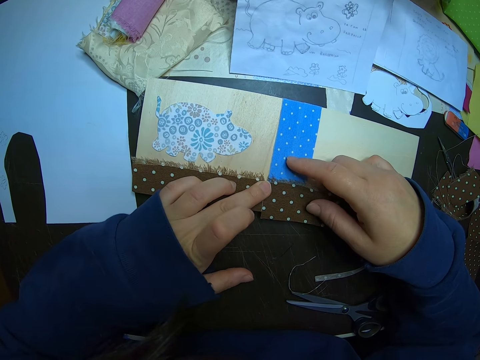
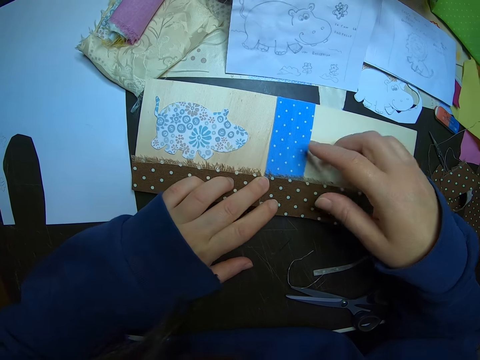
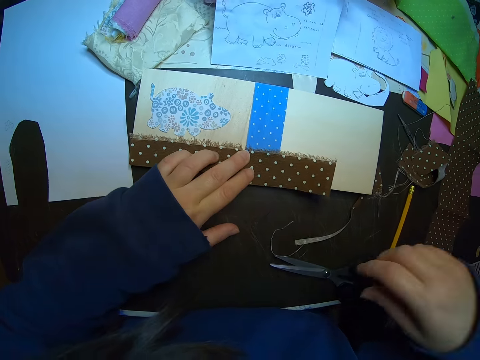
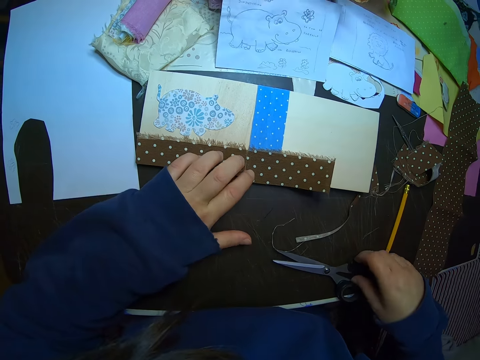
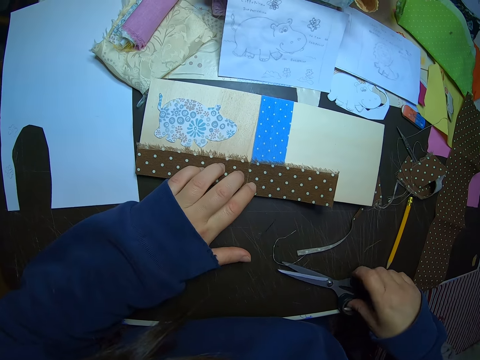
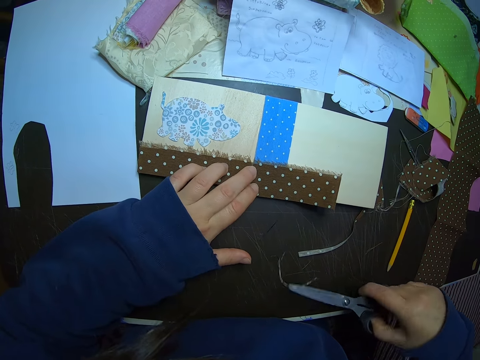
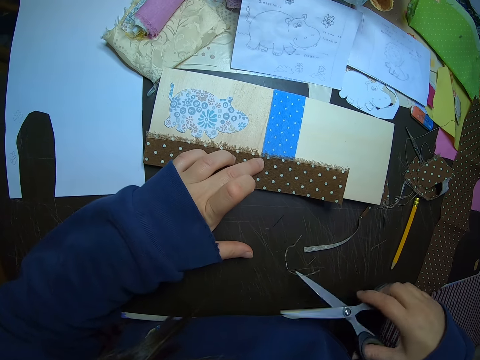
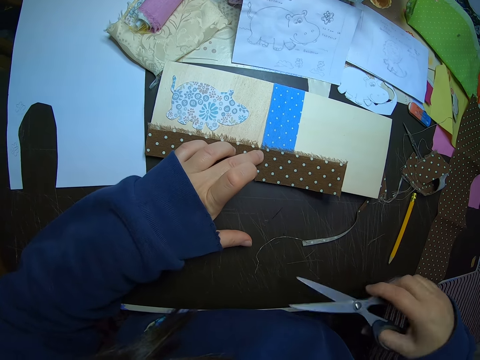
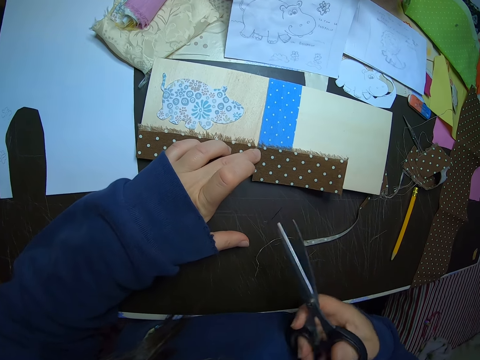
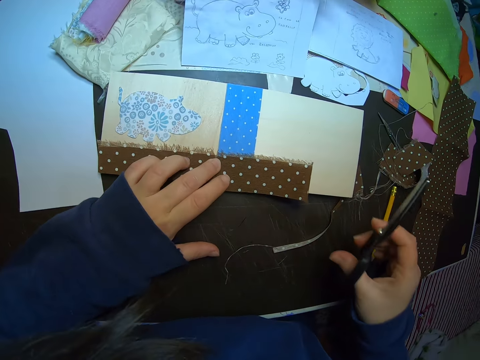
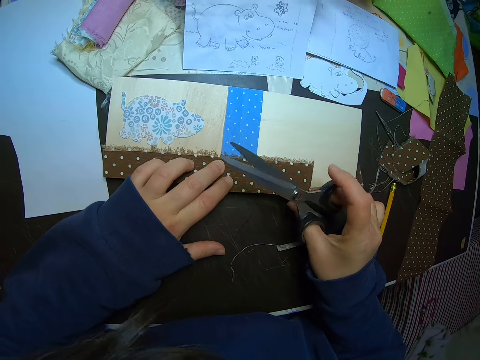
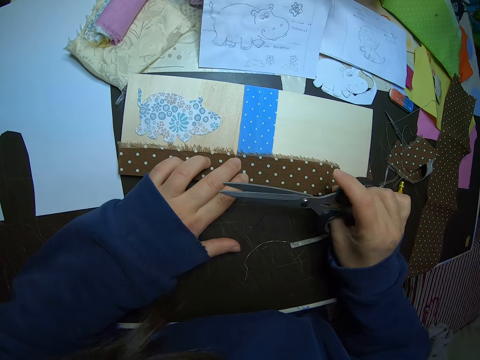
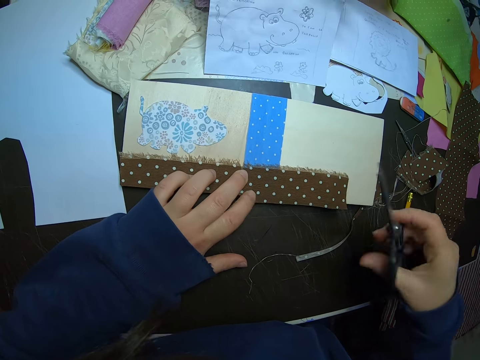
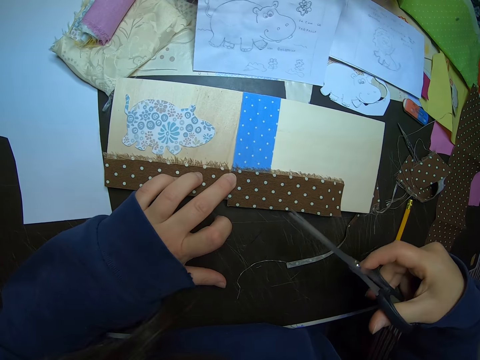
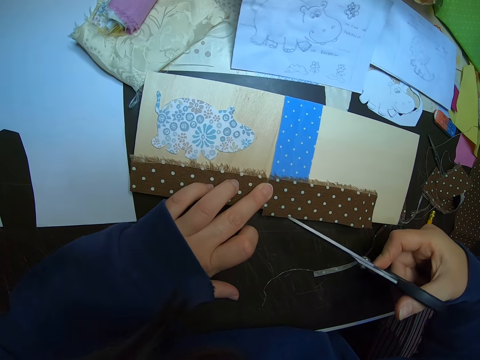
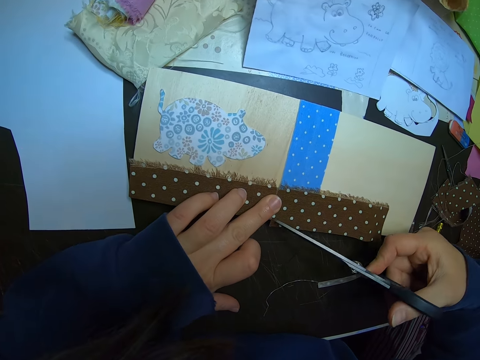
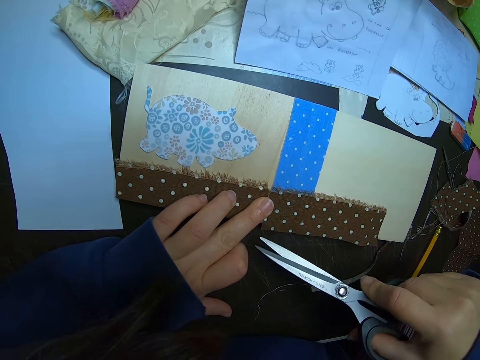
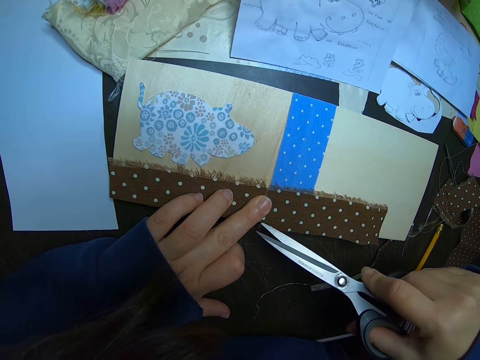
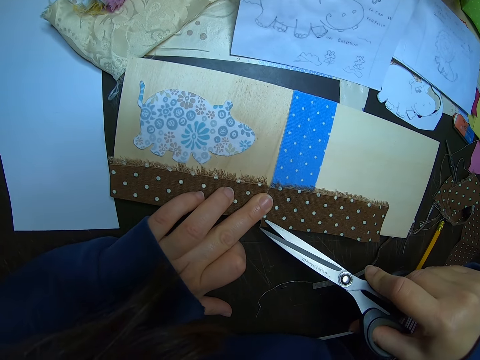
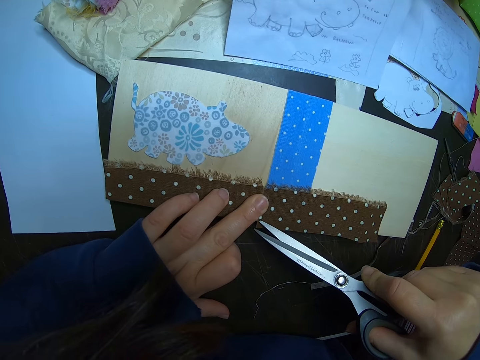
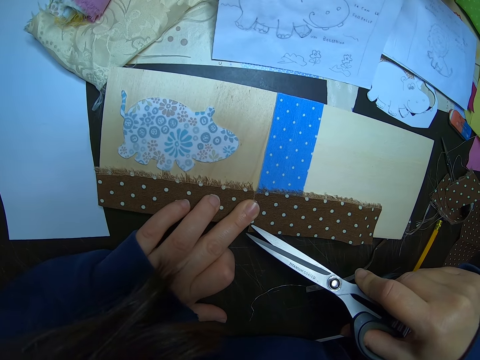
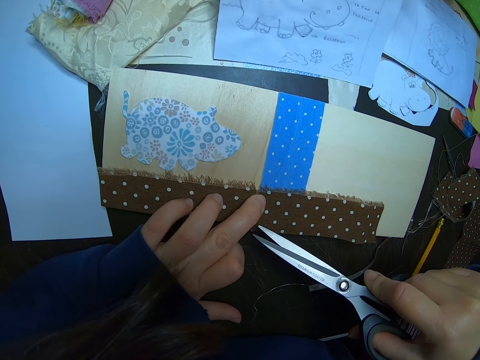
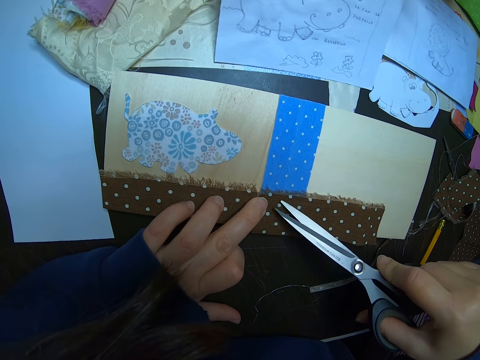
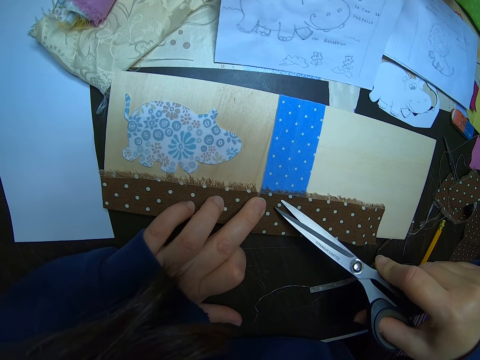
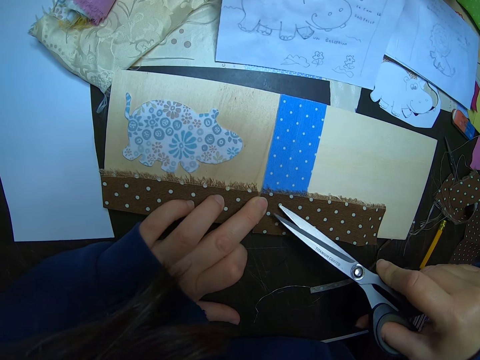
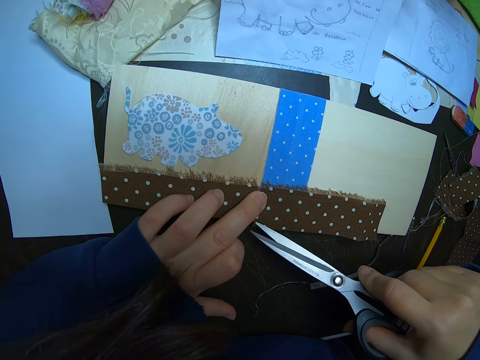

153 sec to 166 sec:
The camera wearer picks up the scissors from the table. They arrange the cloth on the card. They touch the cloth with the scissors. They cut the piece of cloth.

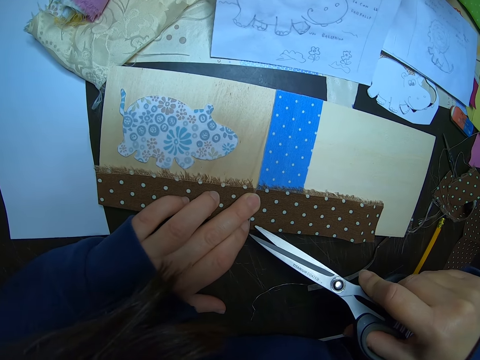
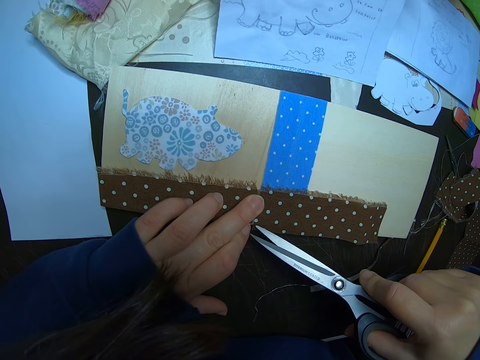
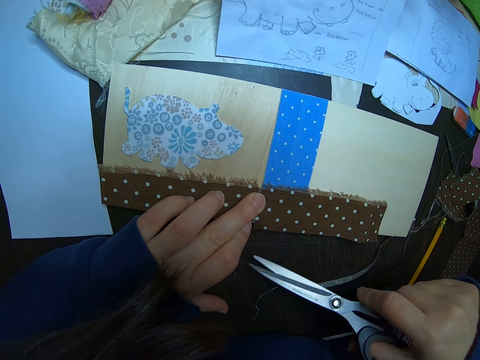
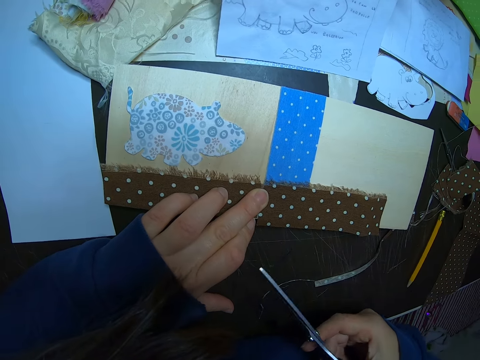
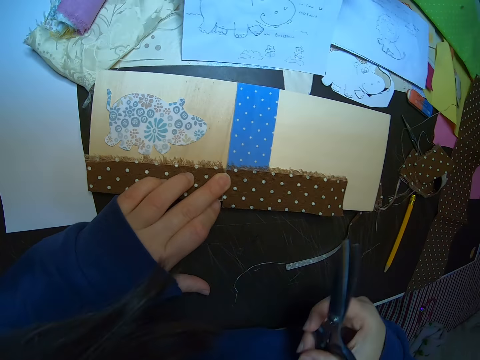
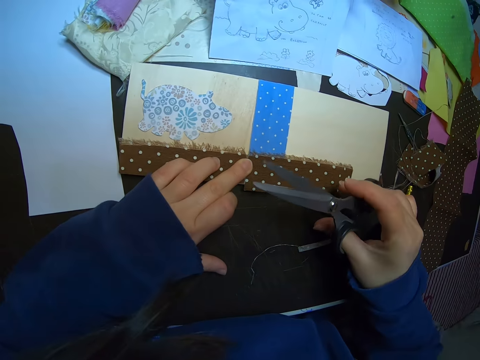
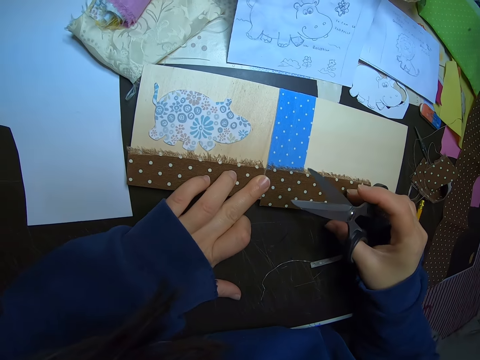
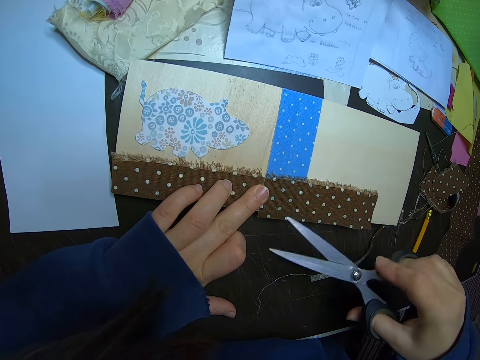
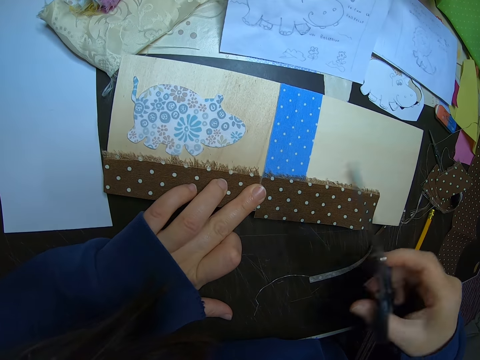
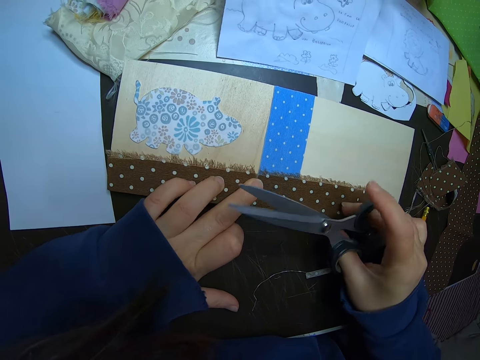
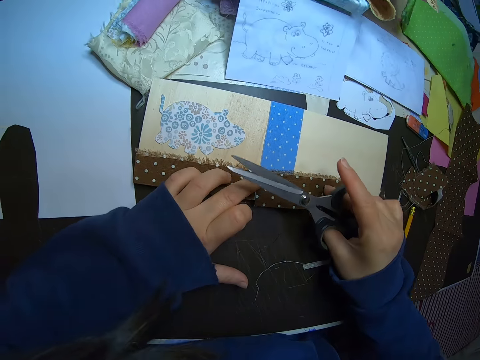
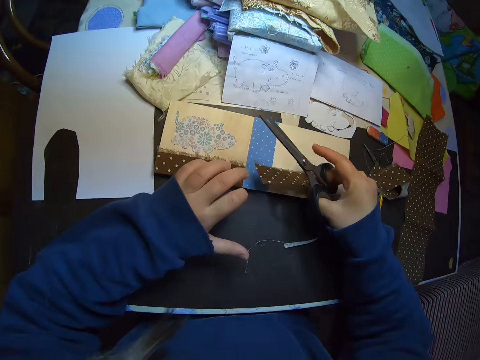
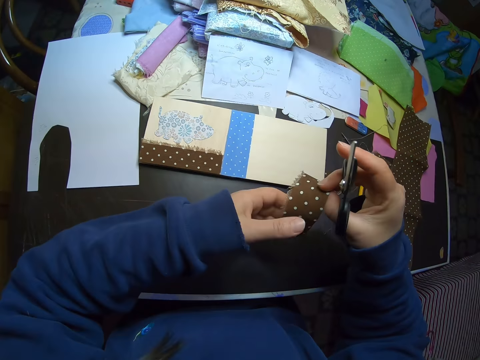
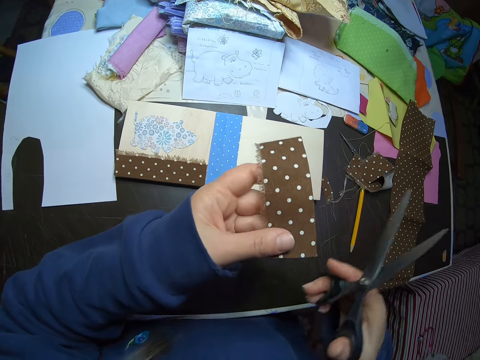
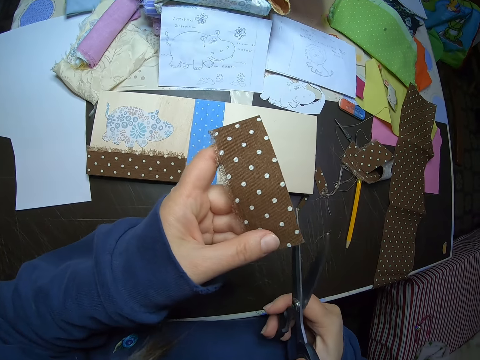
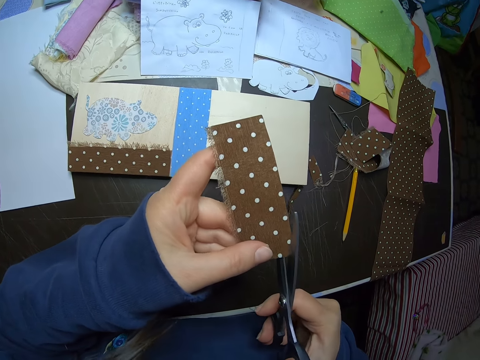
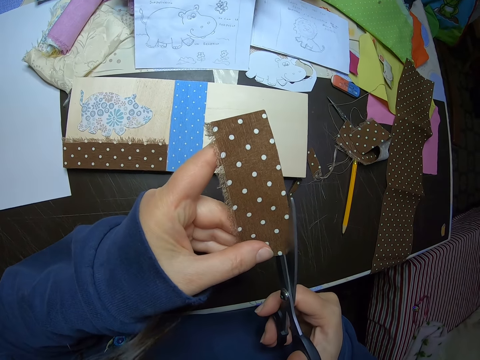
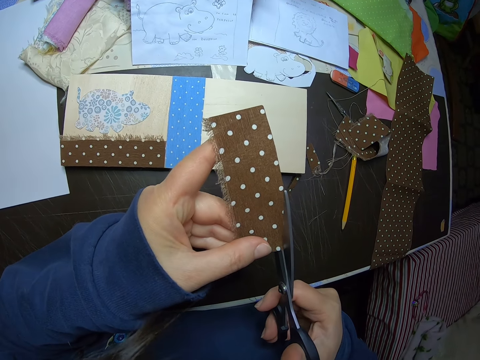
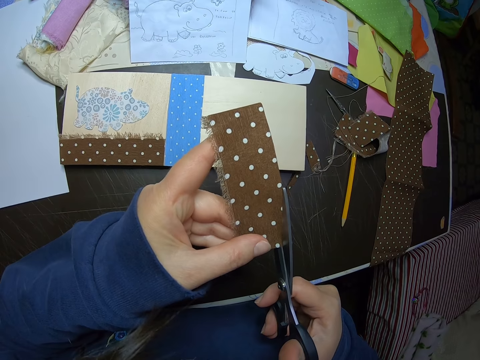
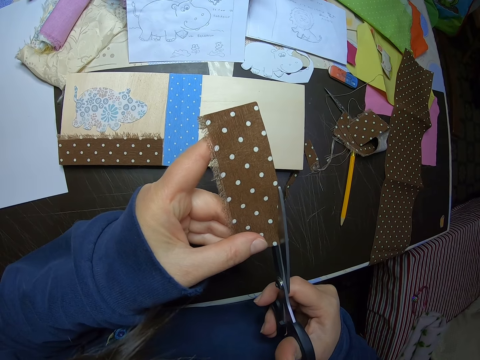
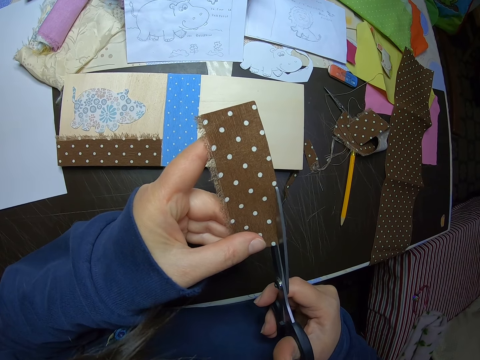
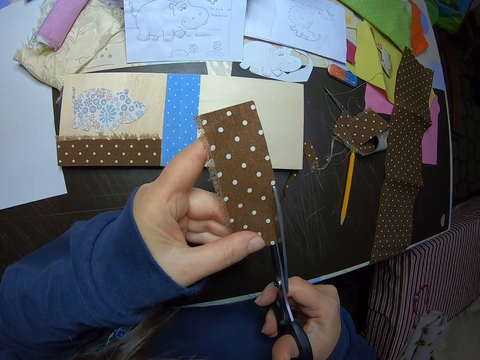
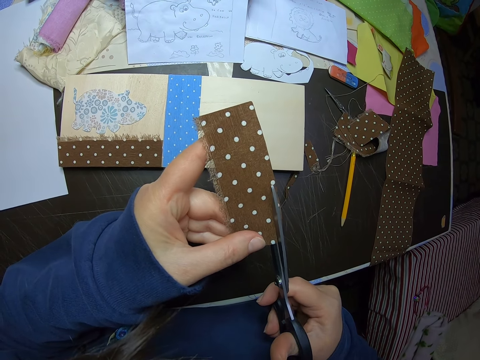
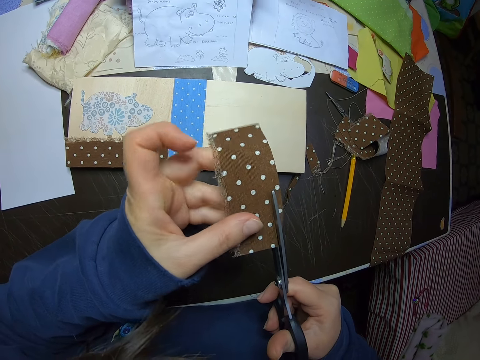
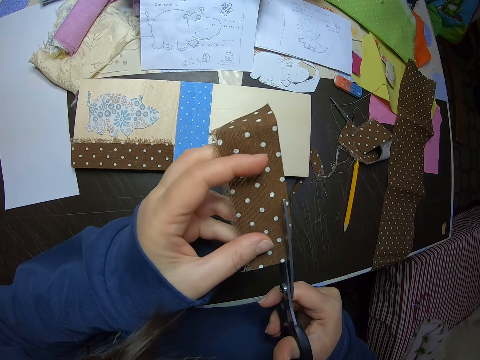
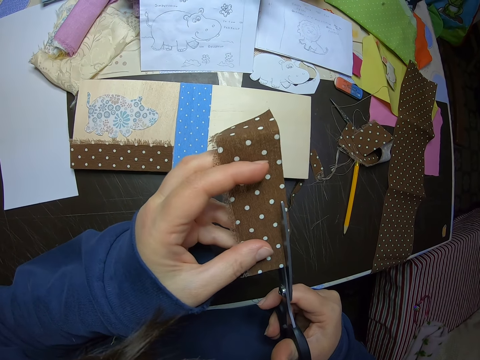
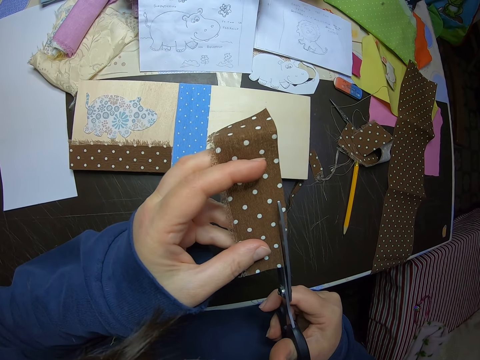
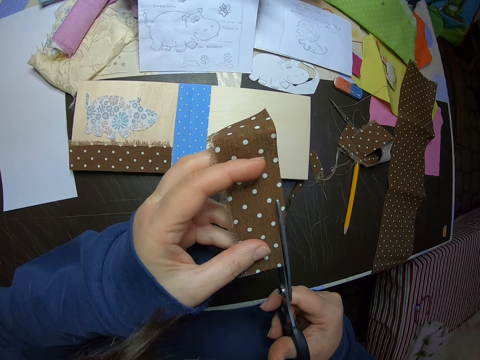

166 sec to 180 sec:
The camera wearer picks up the polka dot cloth from the card with her right hand. She moves the cloth to her left hand. She trims one end of the cloth with the scissors.
